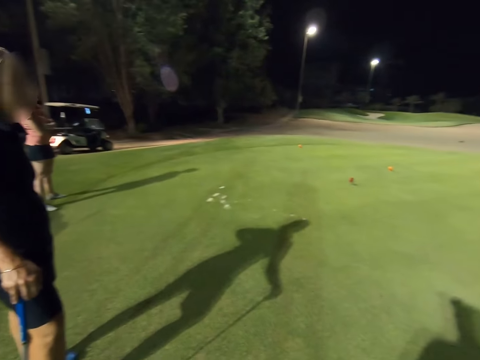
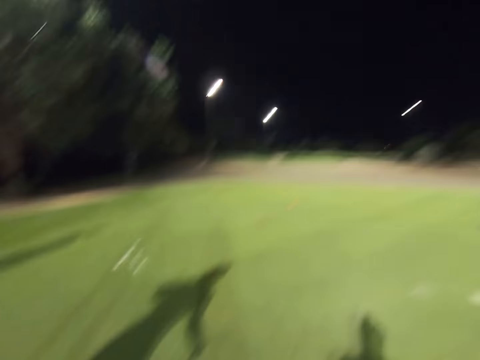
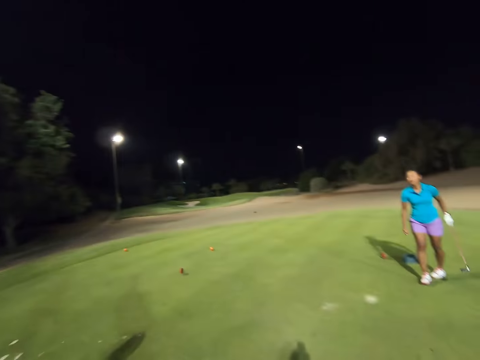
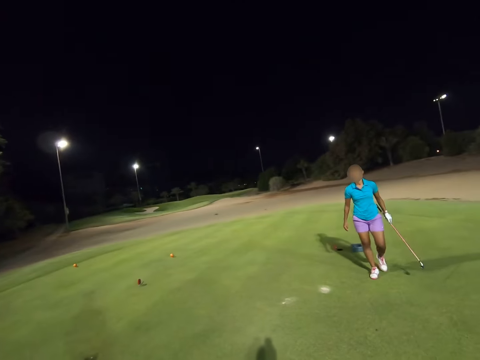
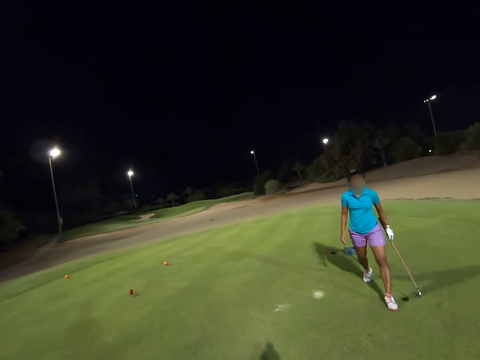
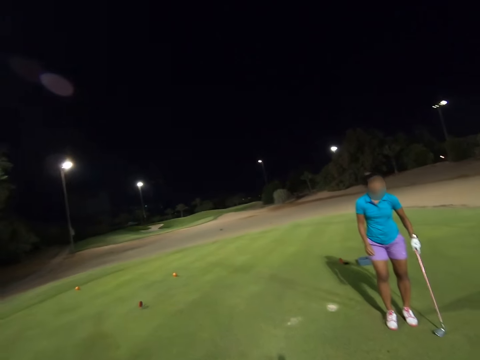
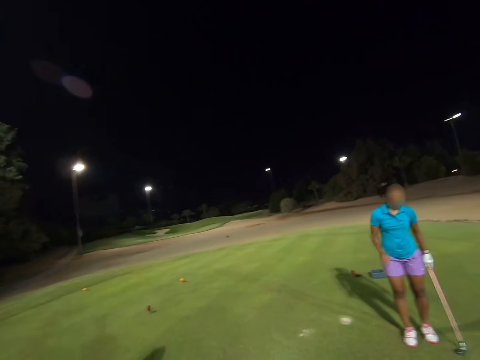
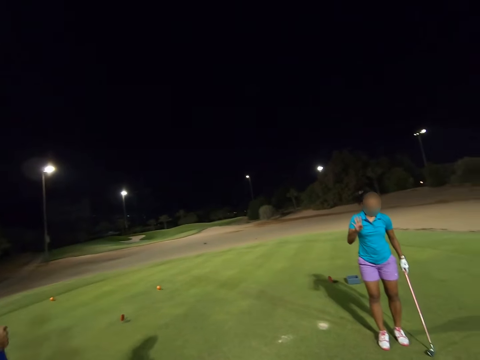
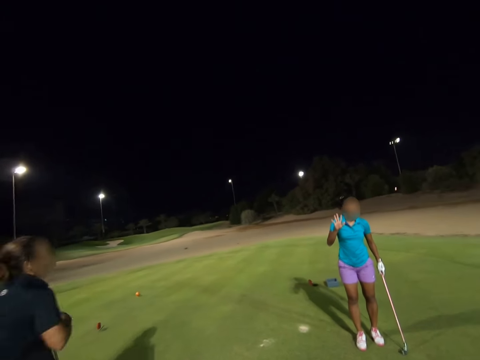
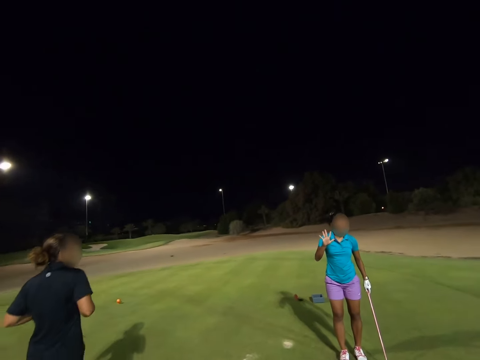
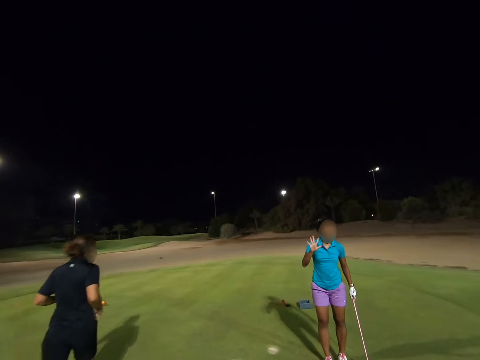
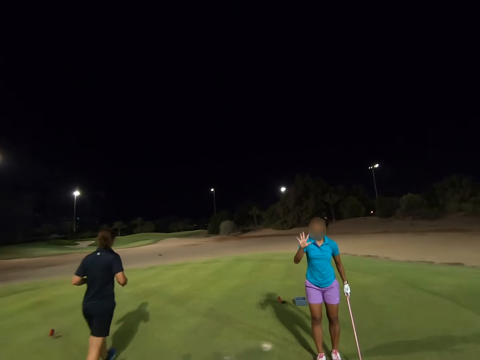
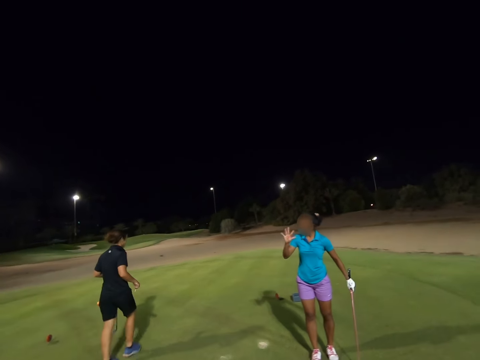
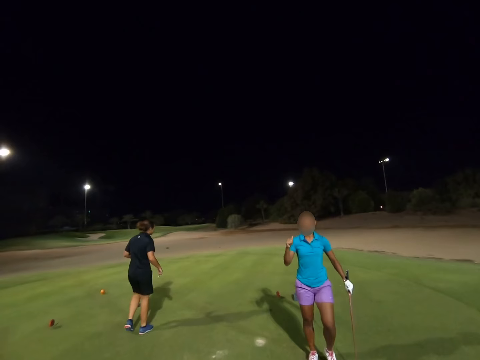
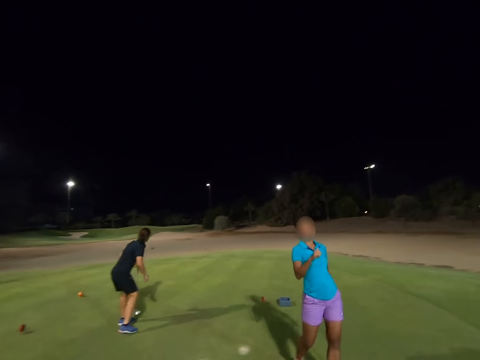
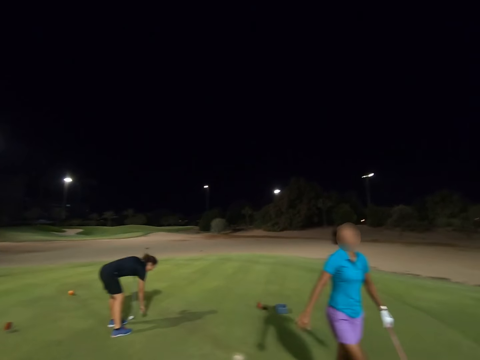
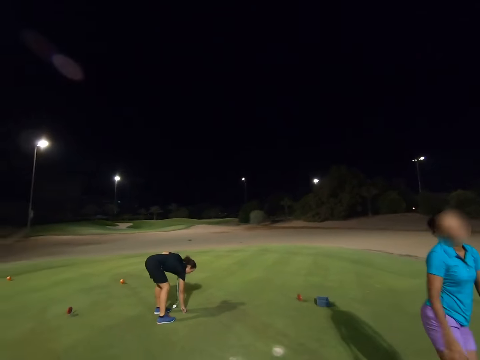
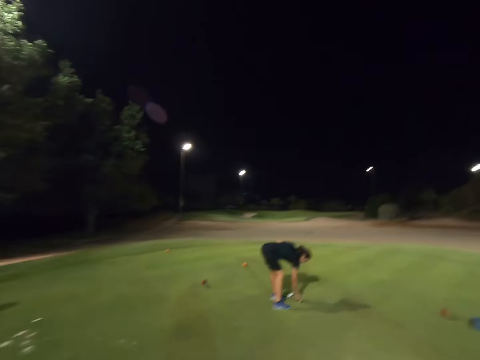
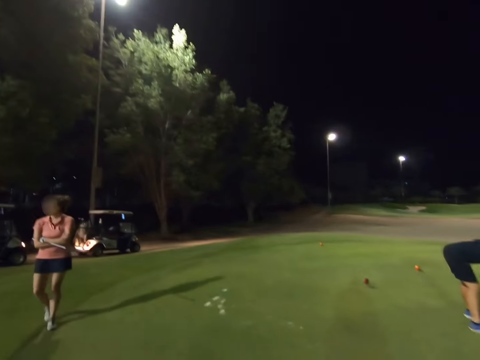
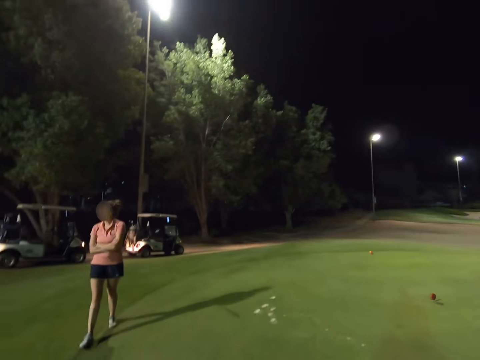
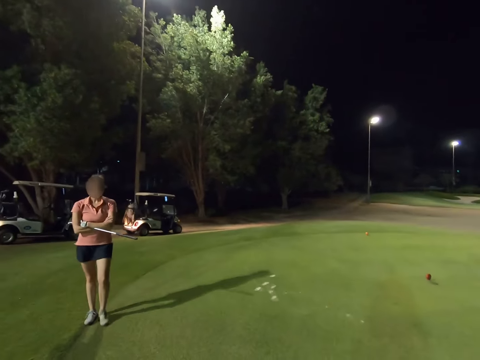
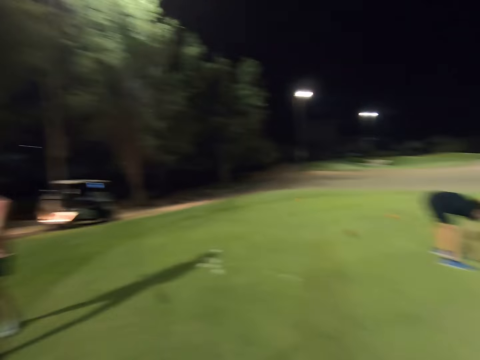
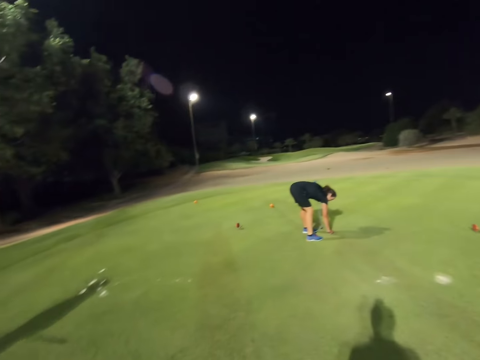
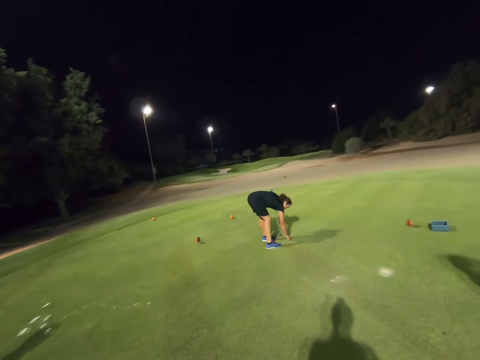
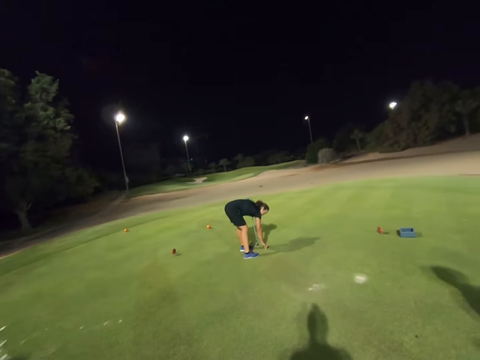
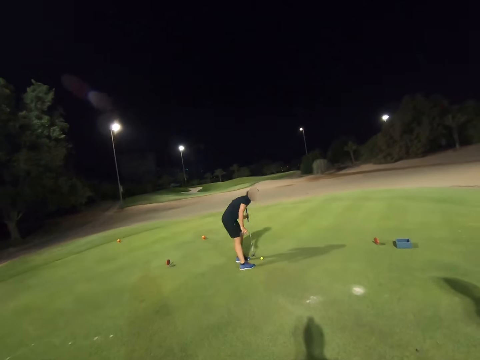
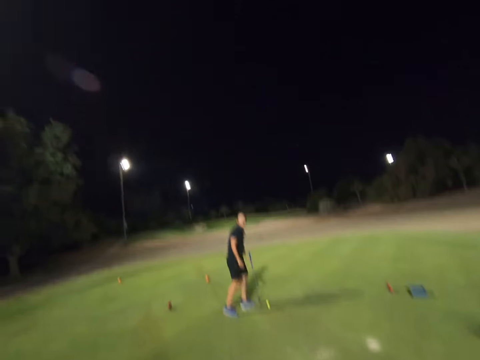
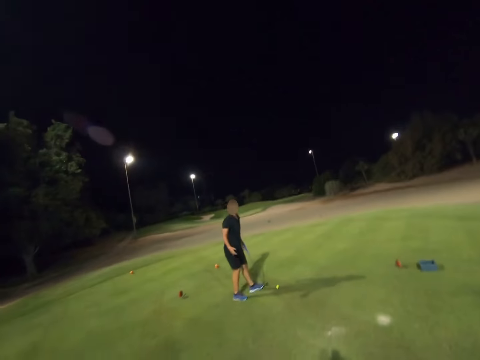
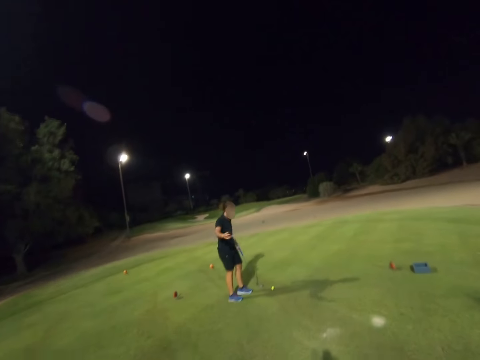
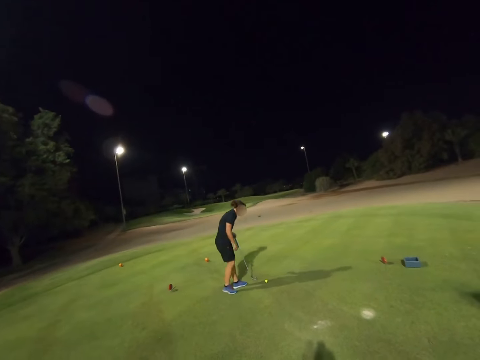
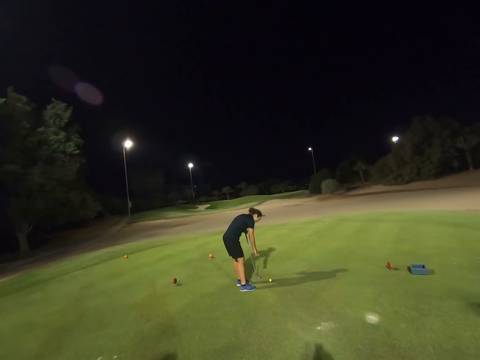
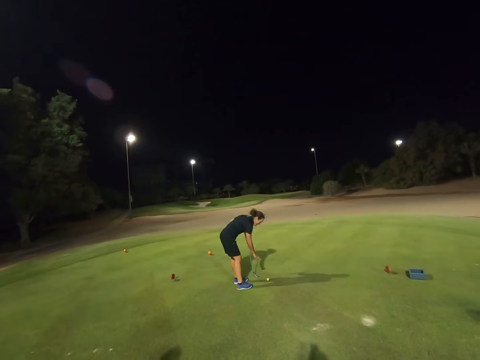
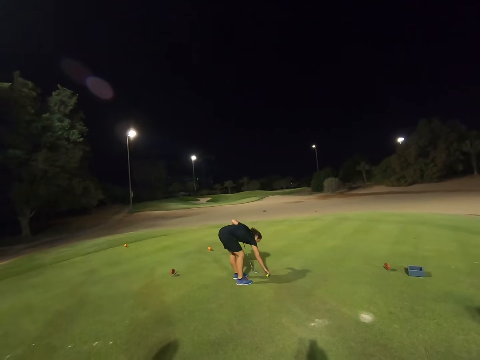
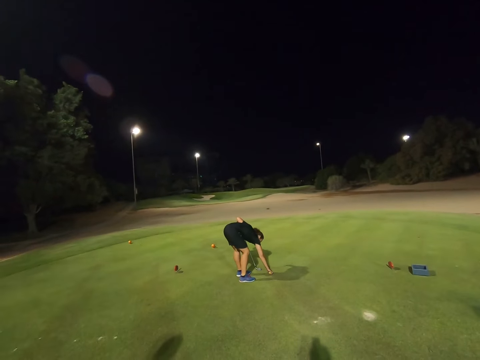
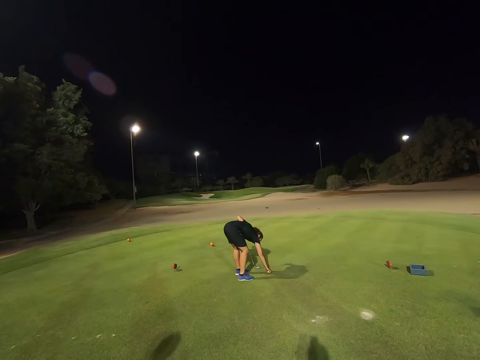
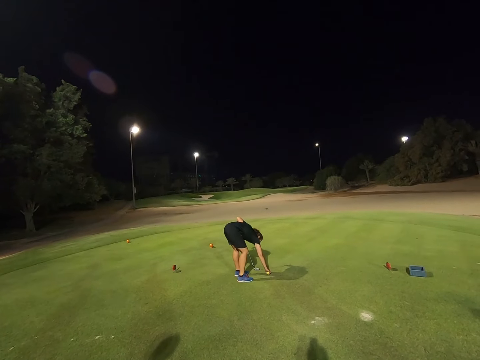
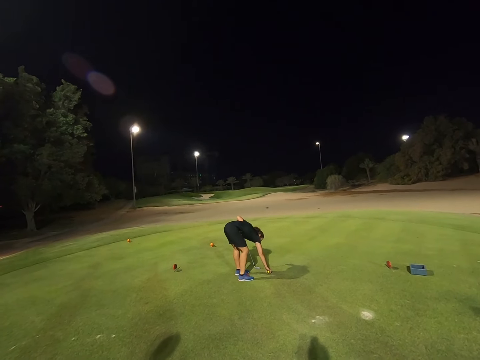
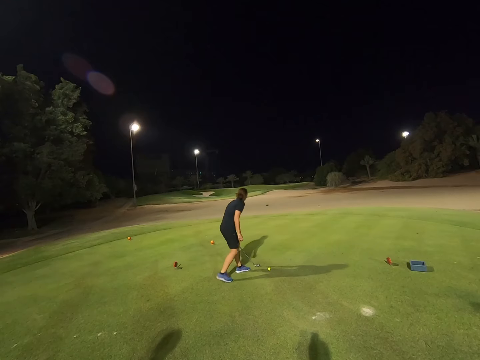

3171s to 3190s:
A woman makes gestures. She converses with another woman. The other woman walks around the field and puts the golf on the ground. The camera wearer stares around the field. The other woman makes gestures to the camera wearer and converses with the camera wearer. The other woman adjusts the golf on the field.

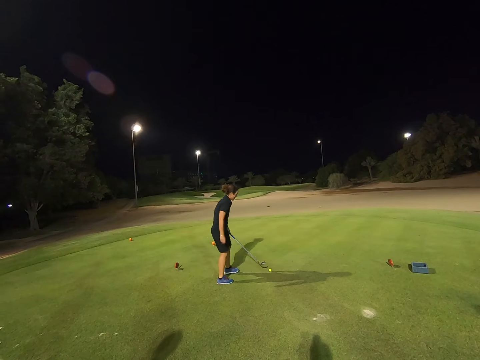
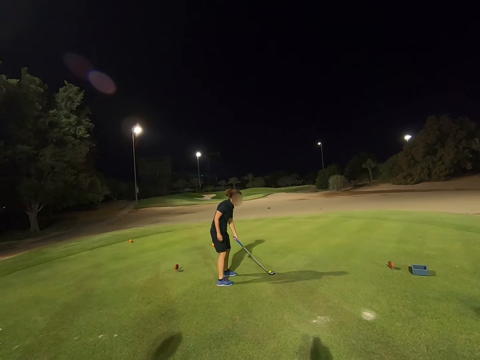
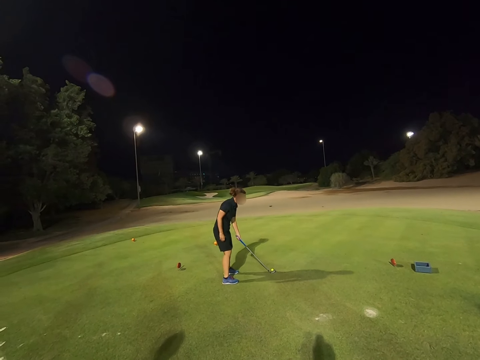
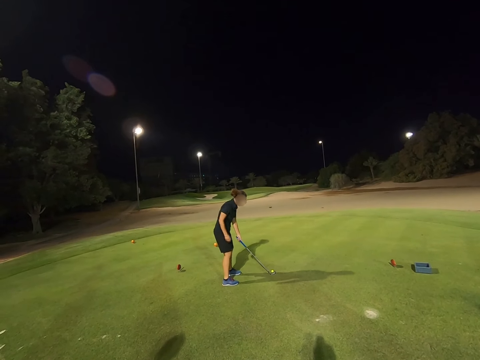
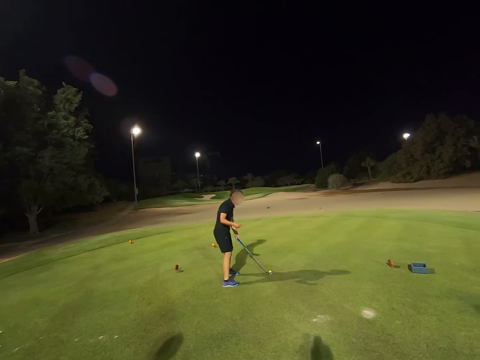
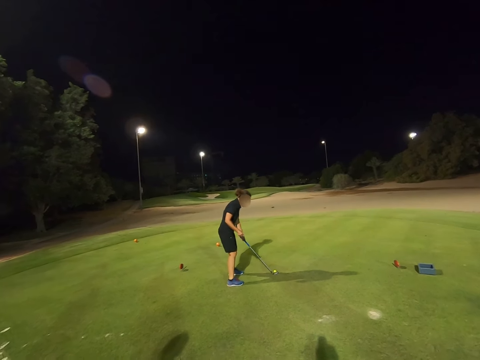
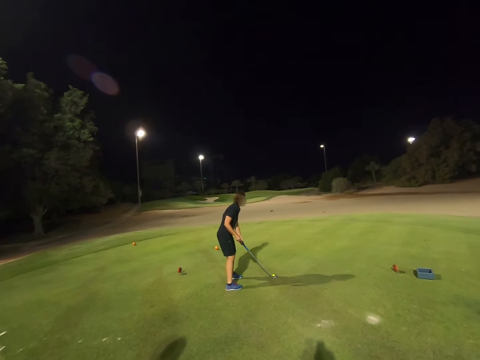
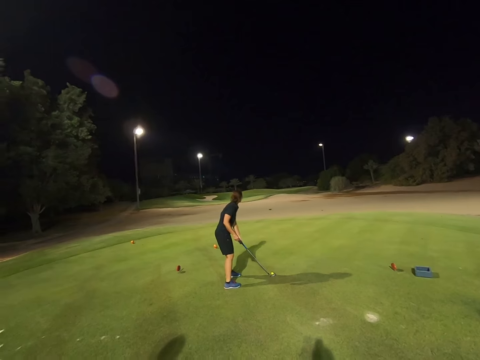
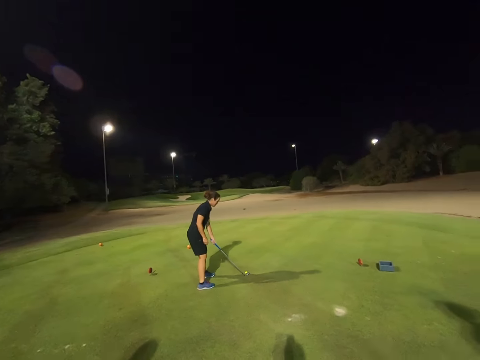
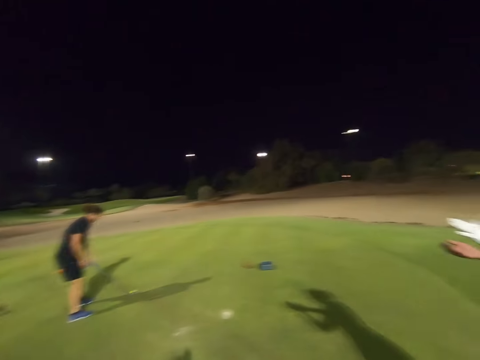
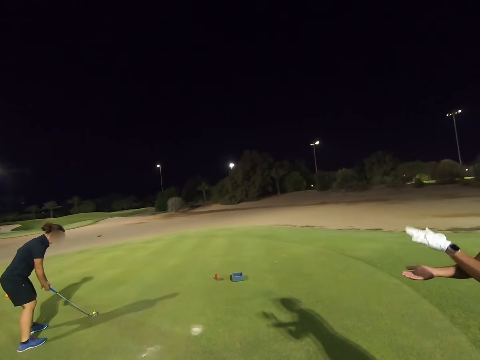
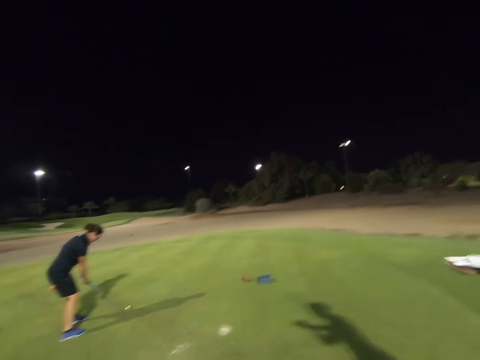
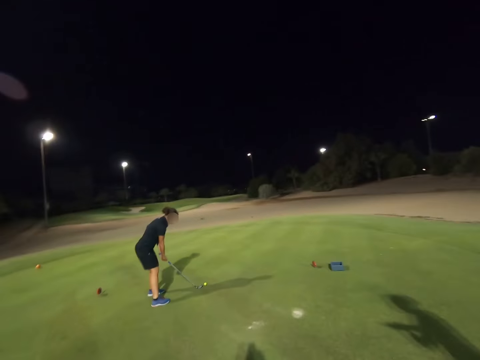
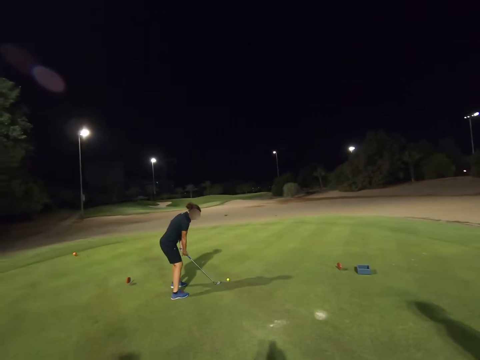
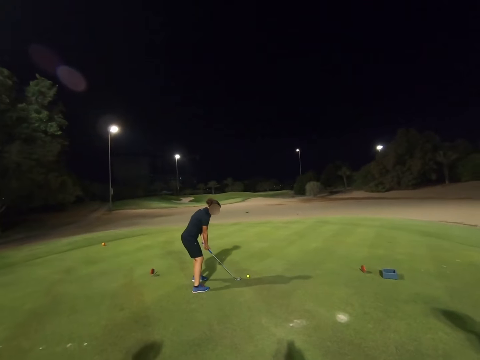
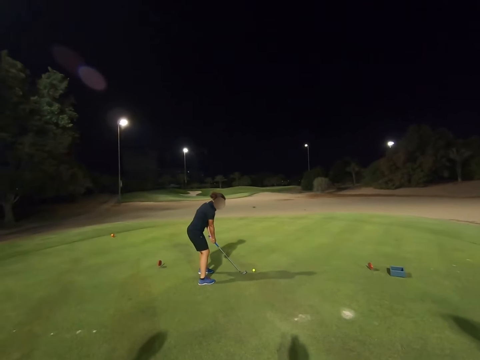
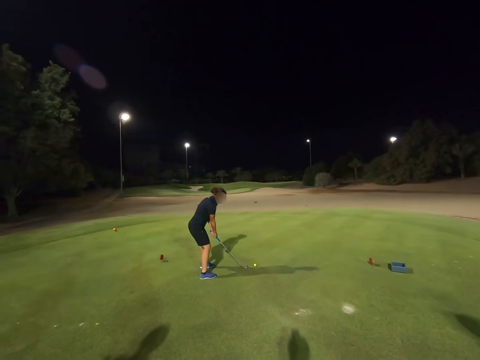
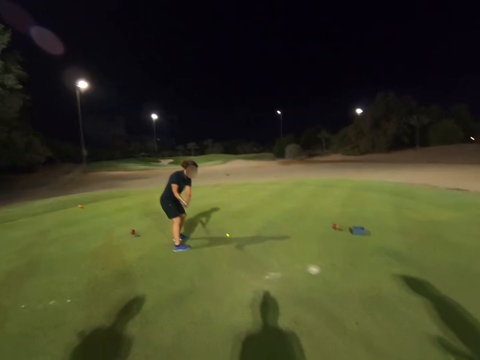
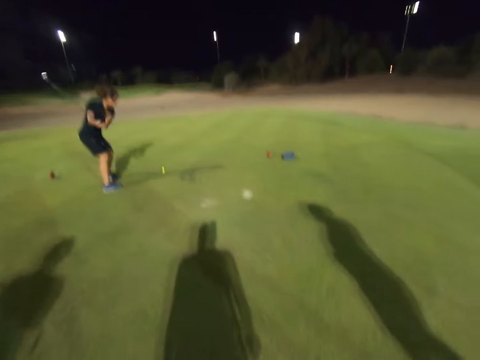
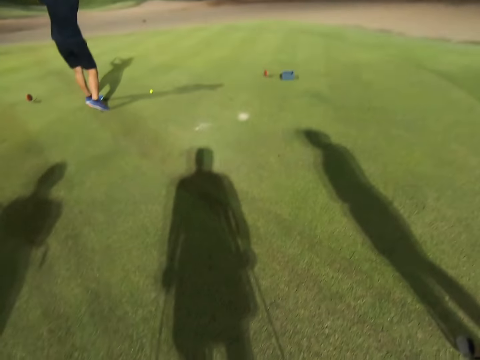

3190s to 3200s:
A woman plays golf.
